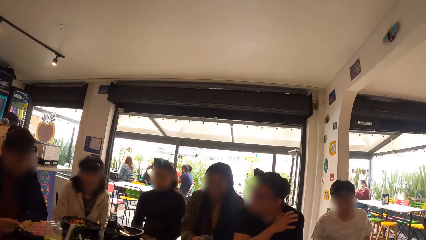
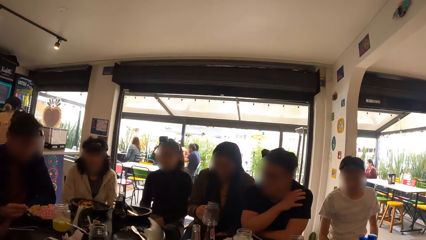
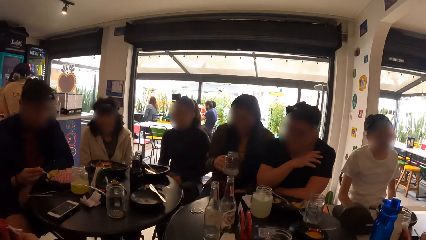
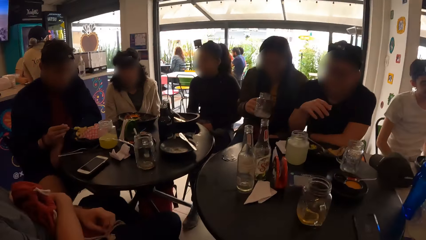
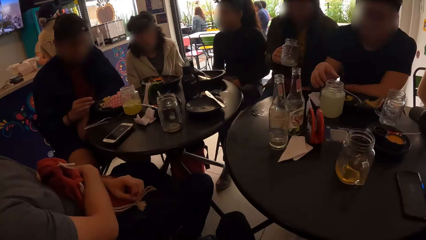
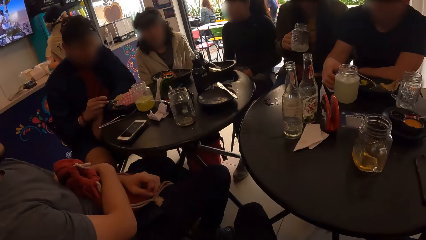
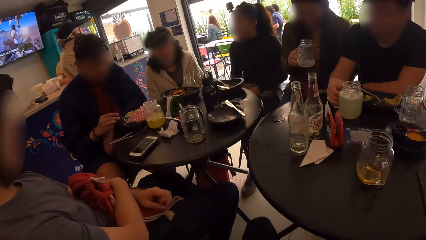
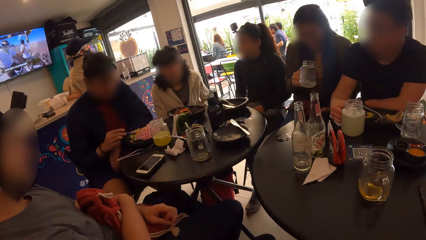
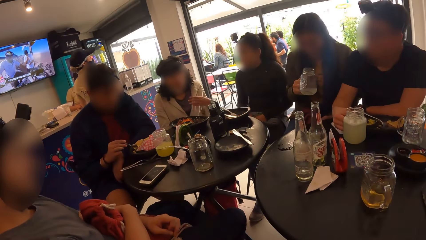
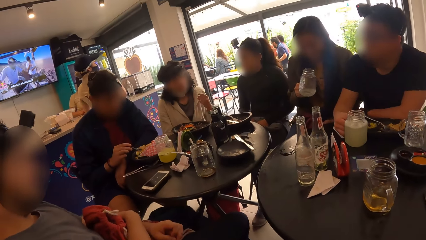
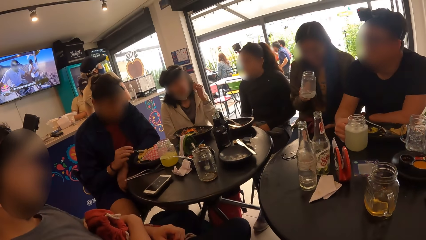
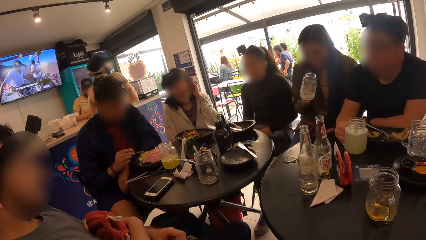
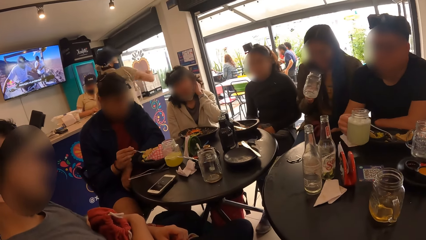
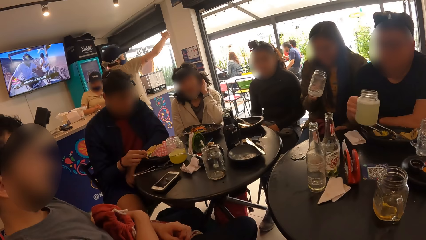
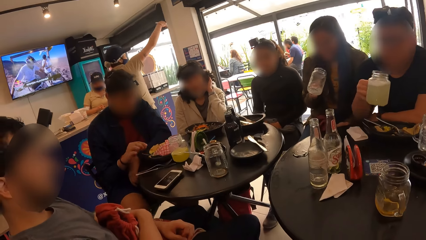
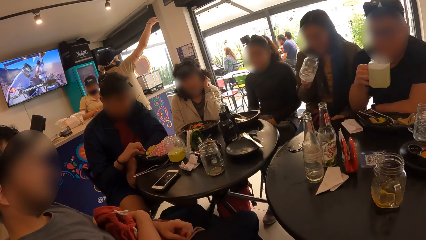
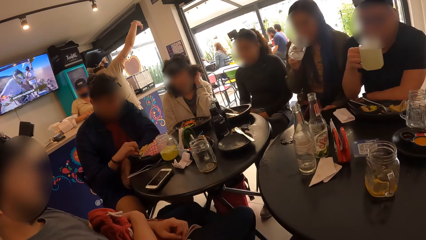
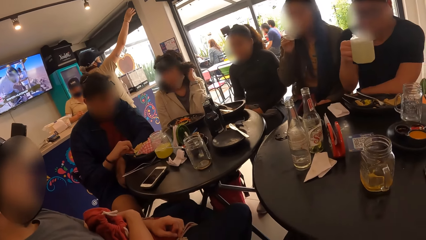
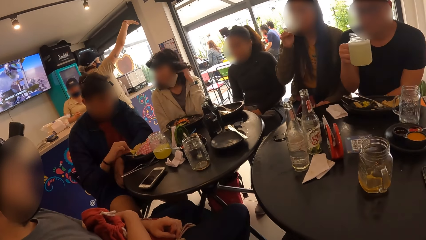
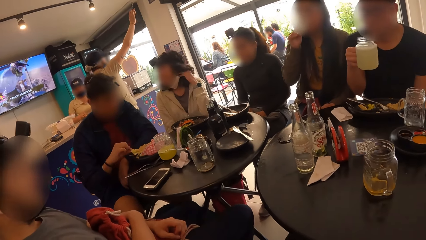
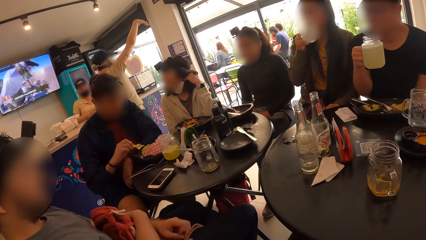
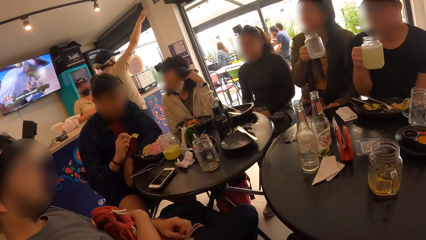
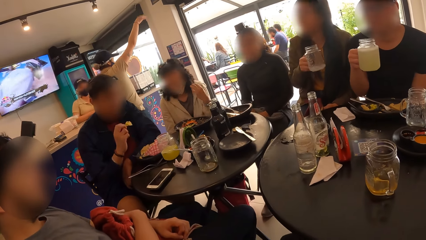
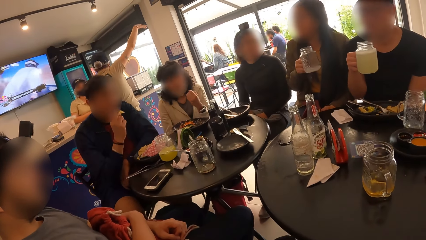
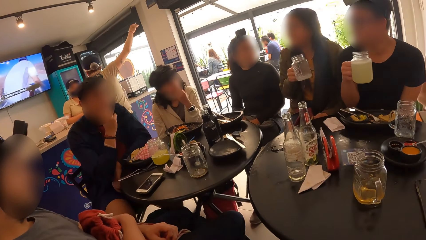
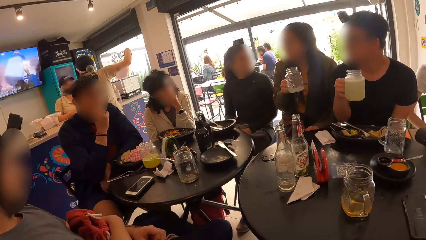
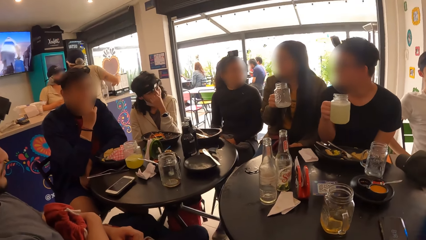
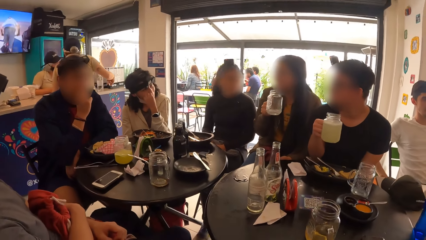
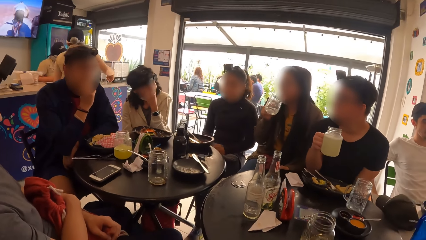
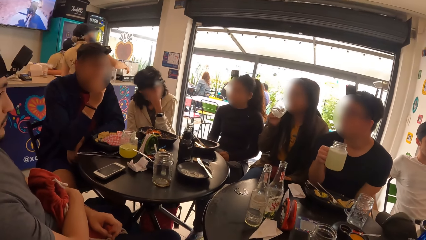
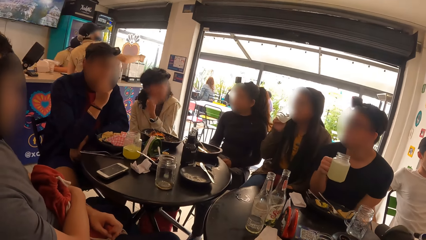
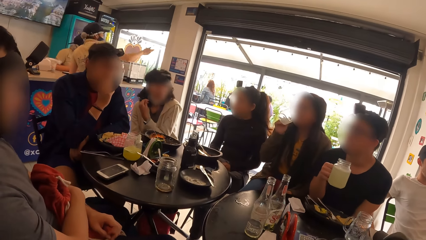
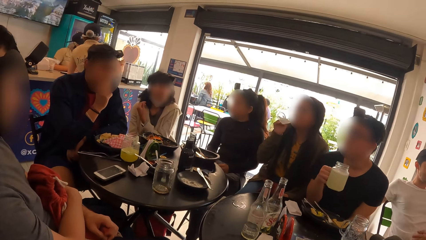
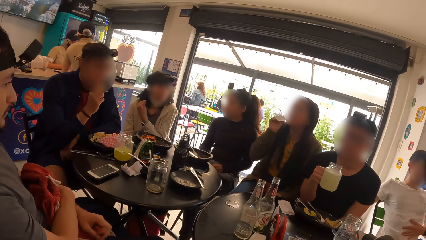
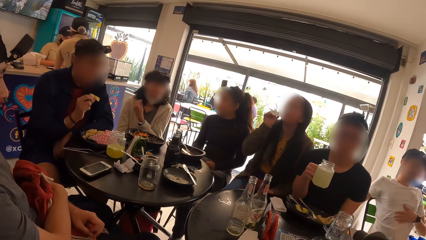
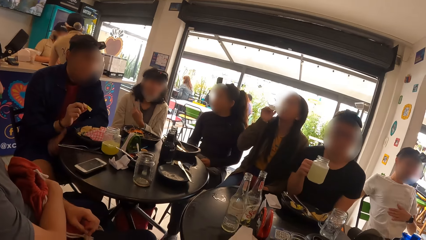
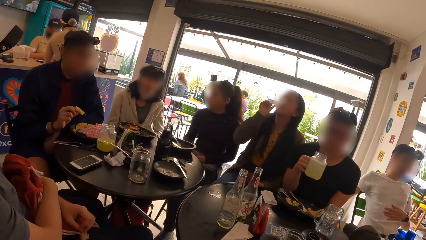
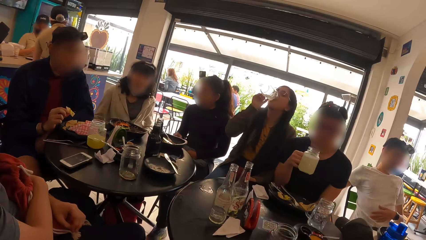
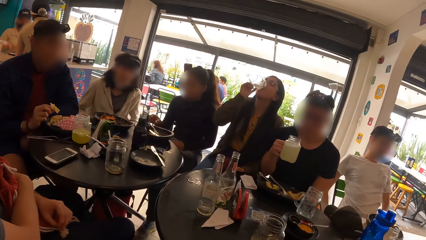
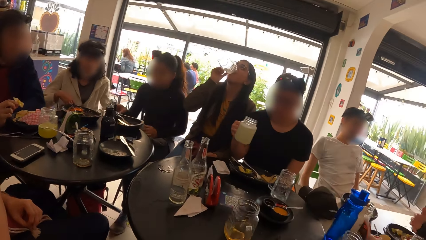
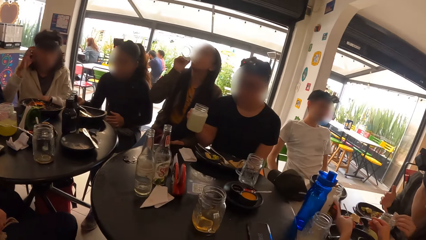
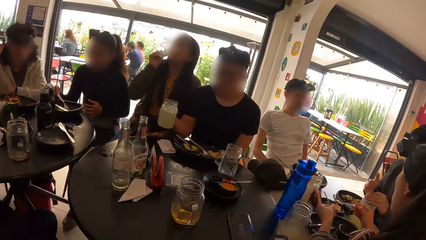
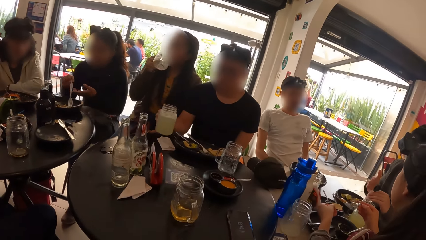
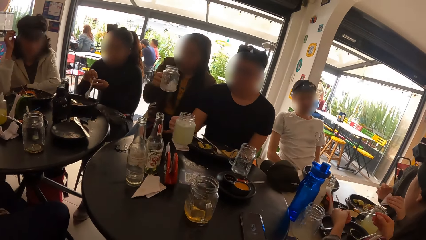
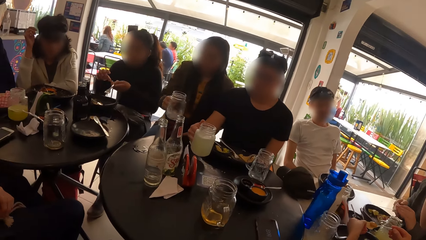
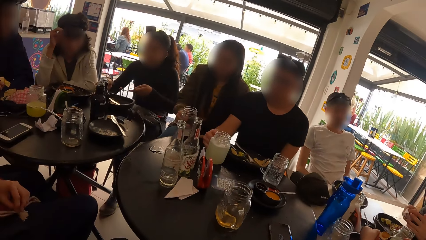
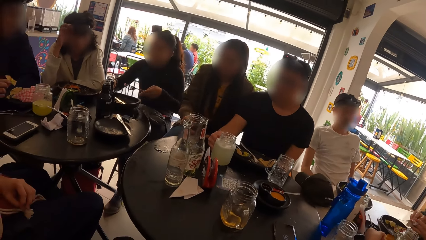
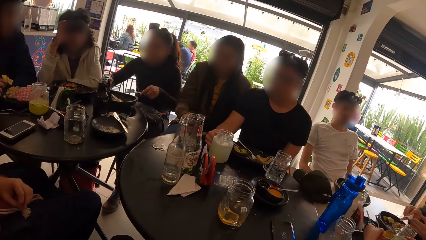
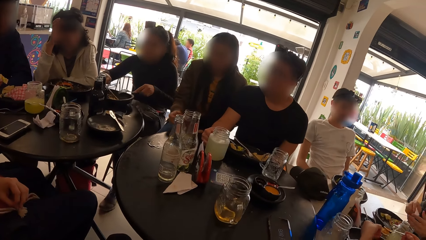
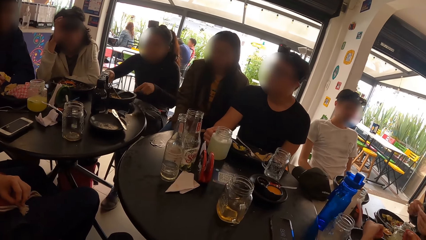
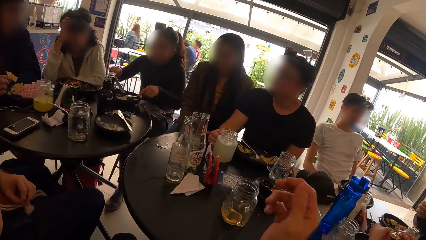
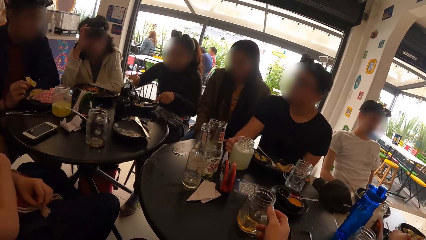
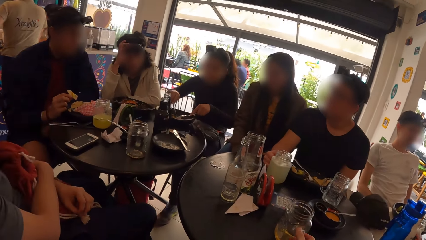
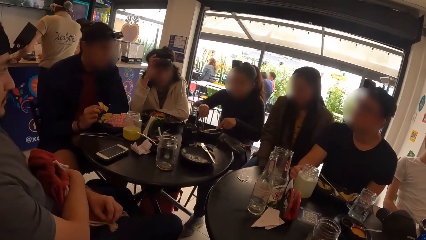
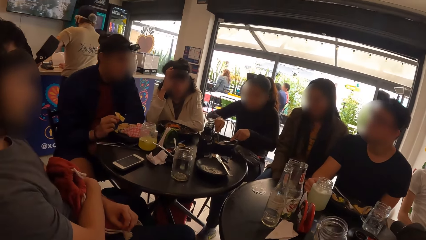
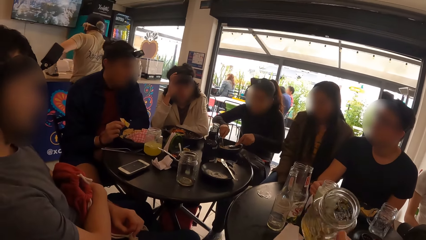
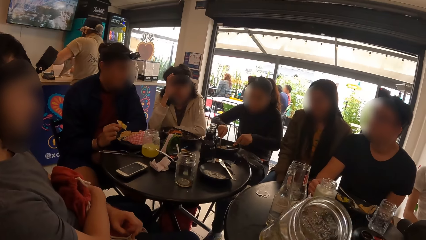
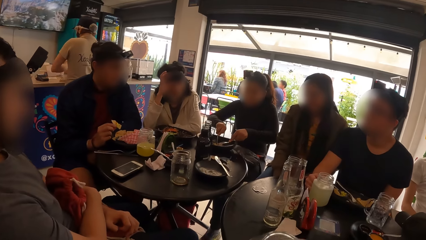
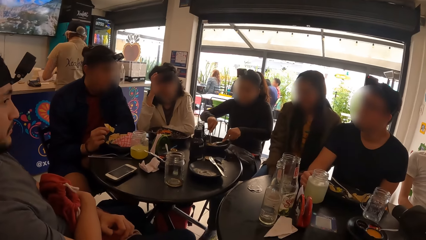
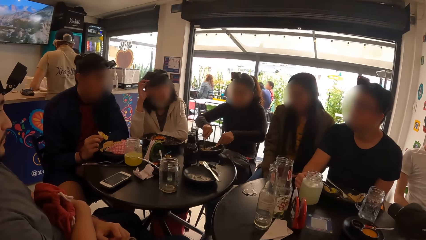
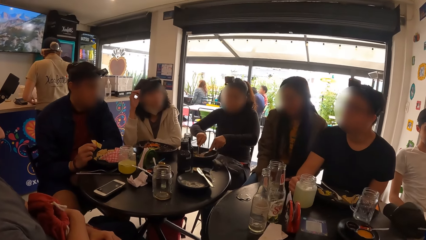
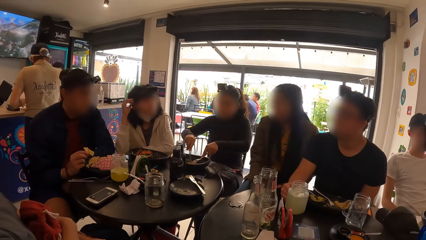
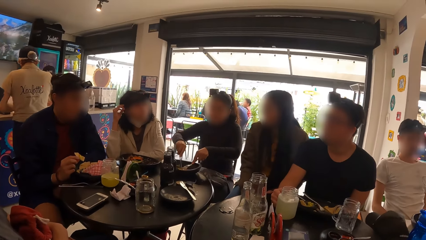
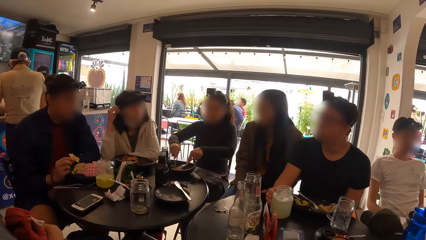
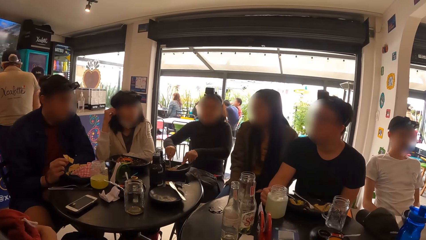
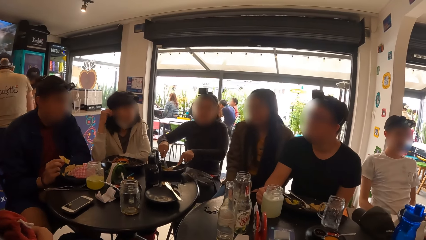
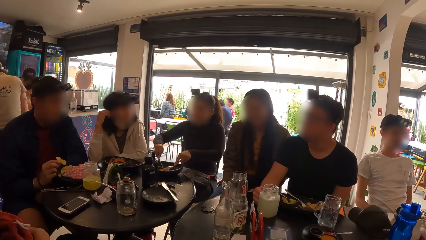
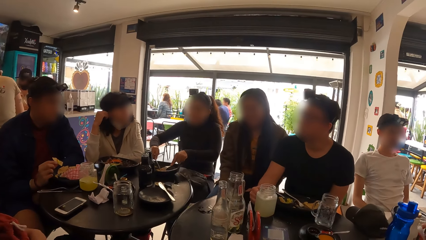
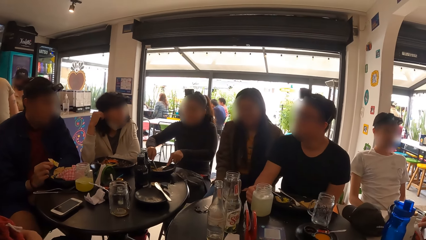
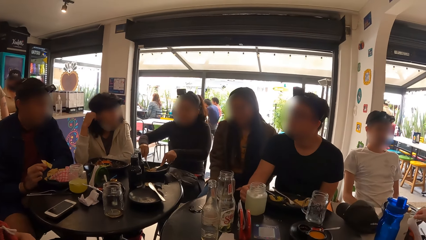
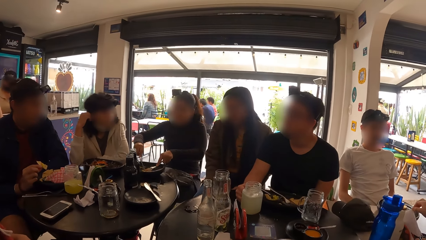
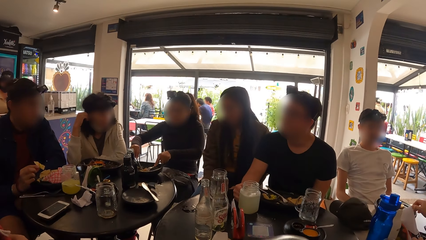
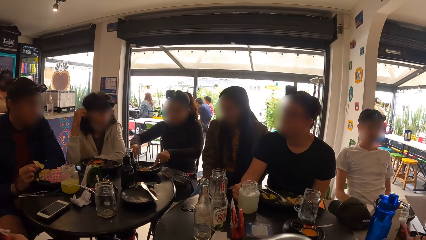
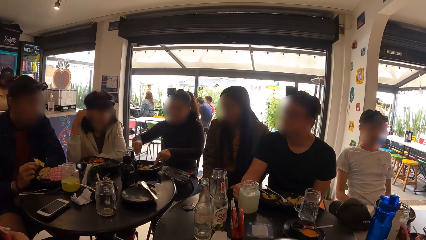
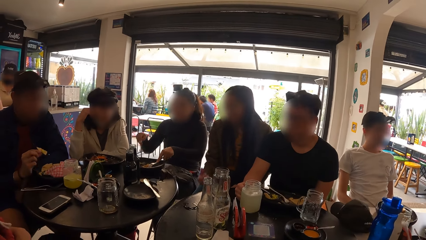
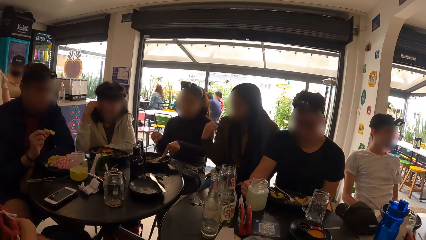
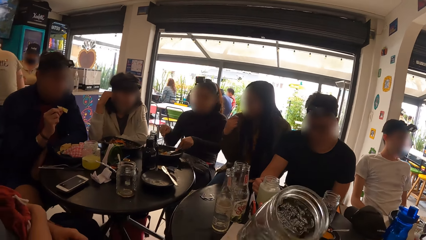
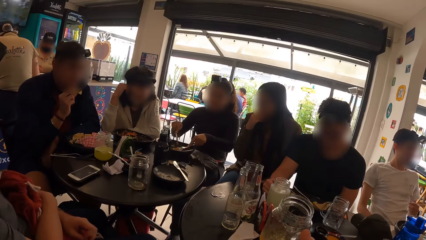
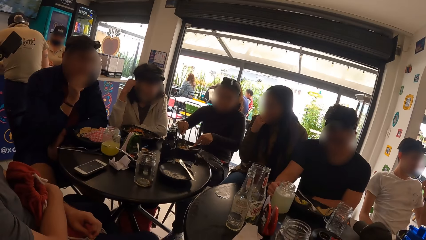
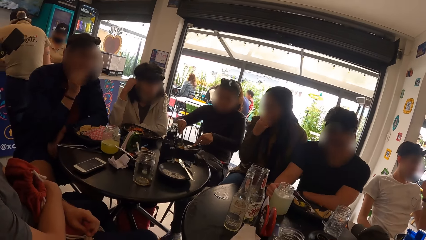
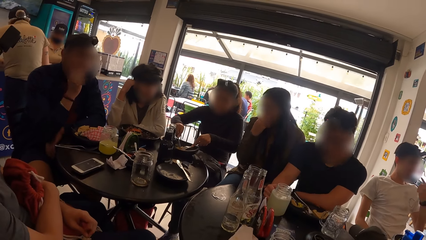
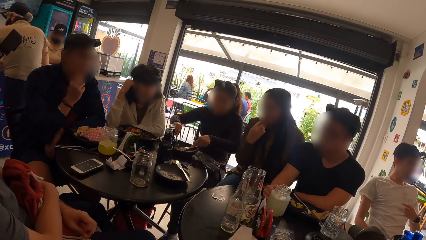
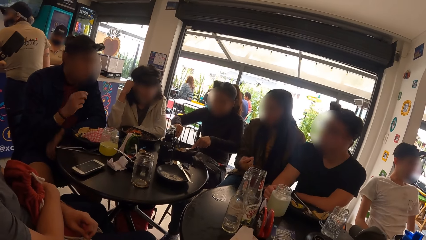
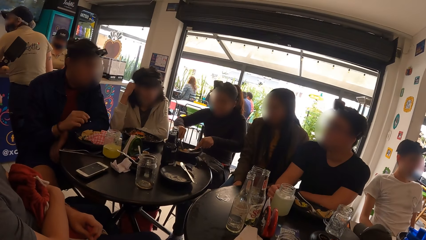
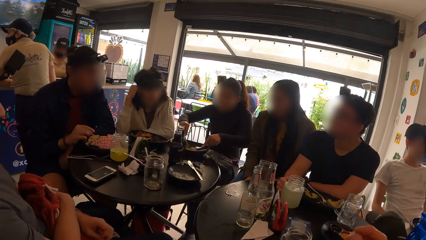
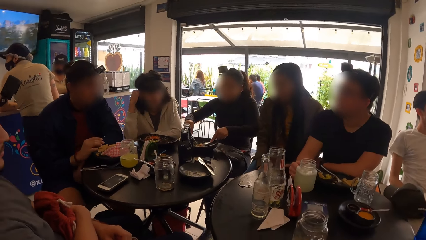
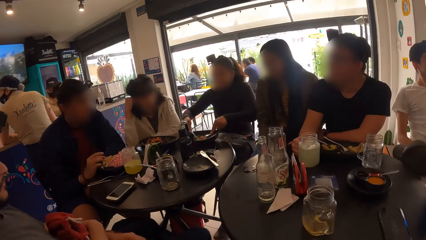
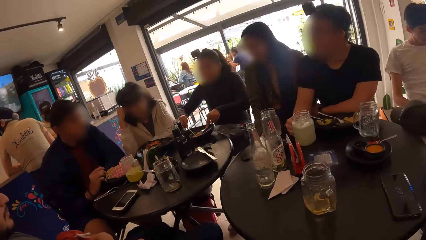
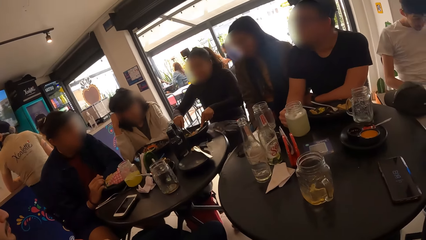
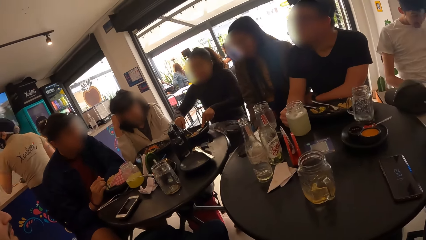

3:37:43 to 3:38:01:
A woman picks up a glass cup from the table with her right hand. A man picks up a glass cup from the table with his right hand. The woman drinks from the glass cup in her right hand. The man drinks from the glass cup in his right hand. Another woman picks up the fork in her plate with her right hand. She holds the fork with her left hand. The man places the glass cup on the table with his right hand. The other woman picks up the knife in her plate with her right hand. The camera wearer picks up the glass cup of juice on the table with his right hand. The other woman gathers her food with the fork and the knife in her hands. The camera wearer drinks from the glass cup in his right hand. He looks around. He puts down the glass.
